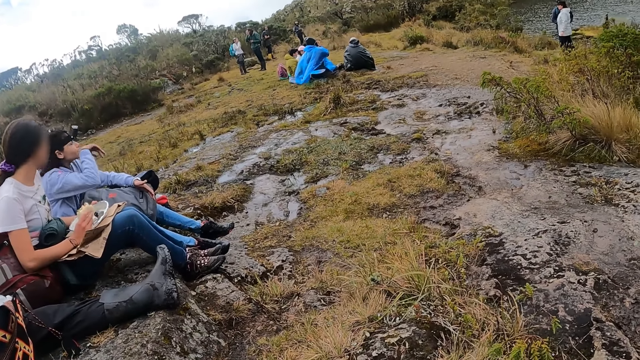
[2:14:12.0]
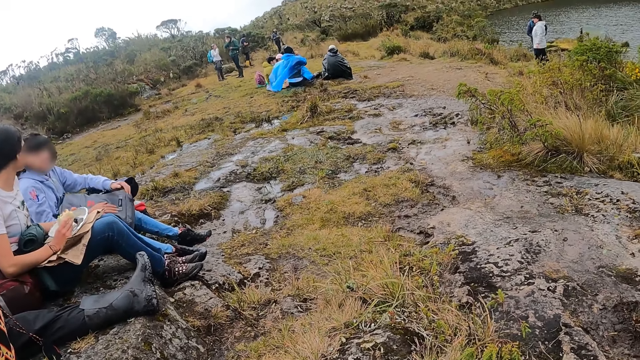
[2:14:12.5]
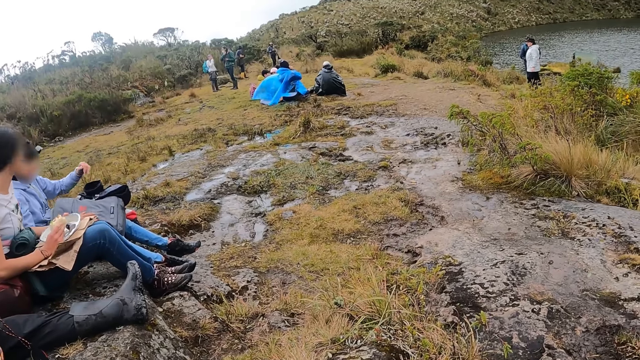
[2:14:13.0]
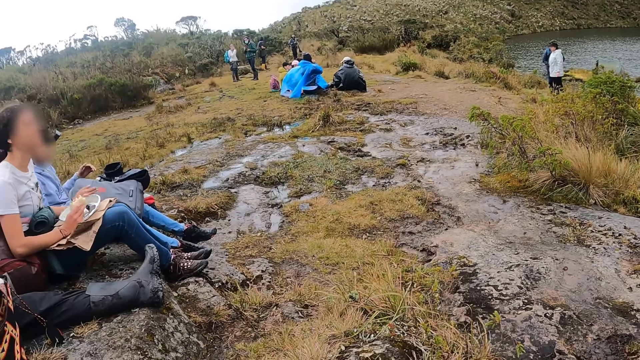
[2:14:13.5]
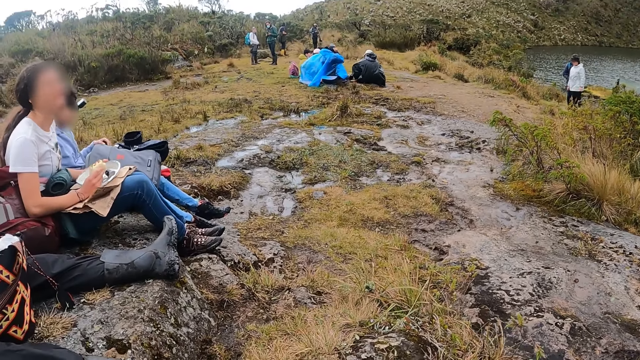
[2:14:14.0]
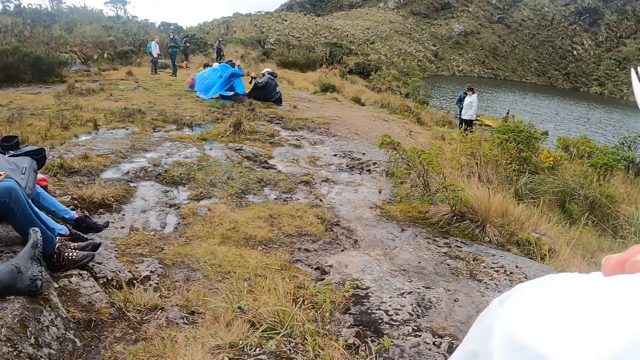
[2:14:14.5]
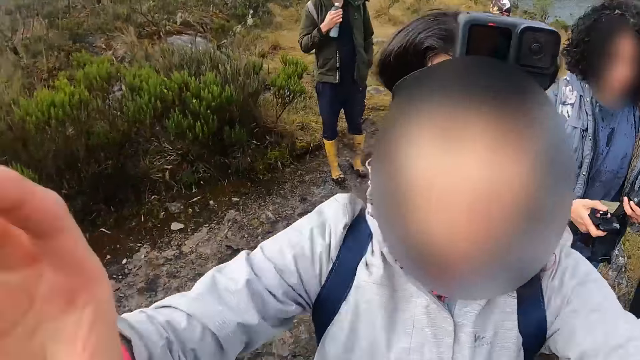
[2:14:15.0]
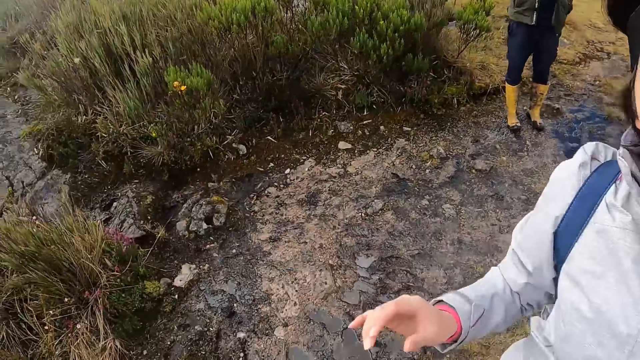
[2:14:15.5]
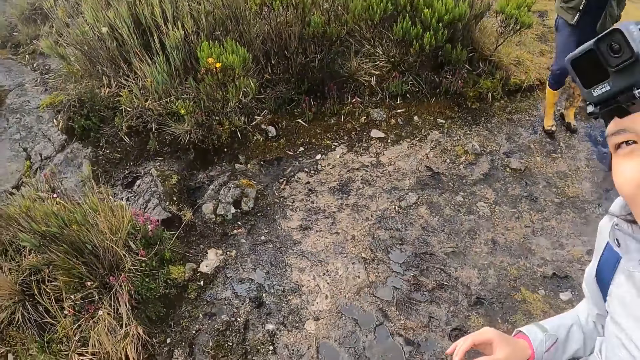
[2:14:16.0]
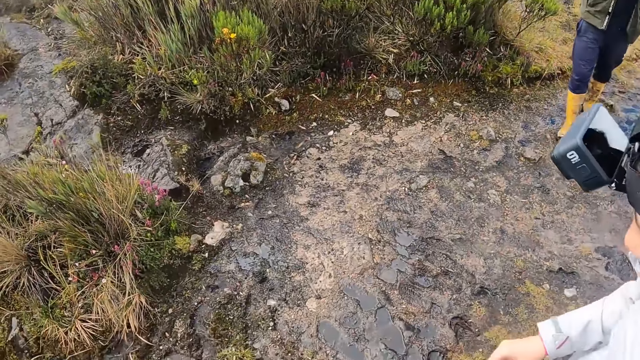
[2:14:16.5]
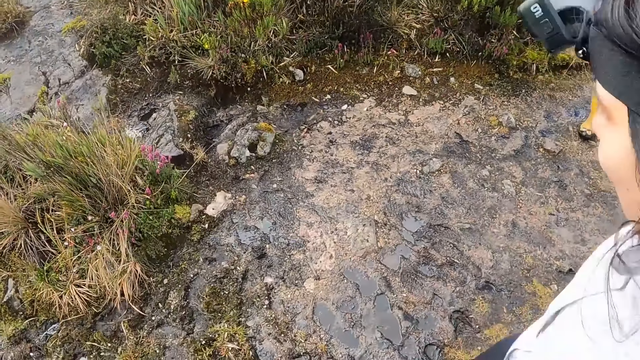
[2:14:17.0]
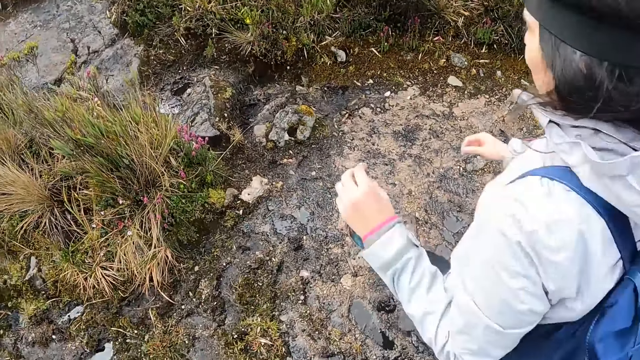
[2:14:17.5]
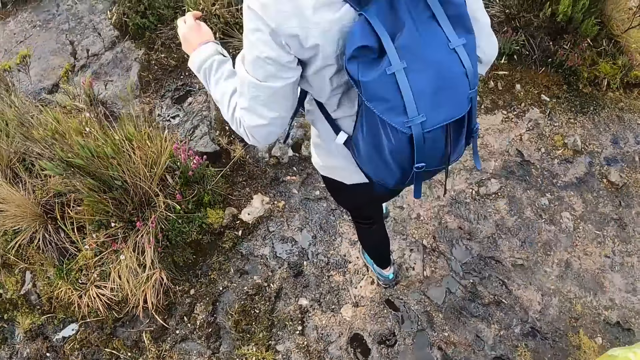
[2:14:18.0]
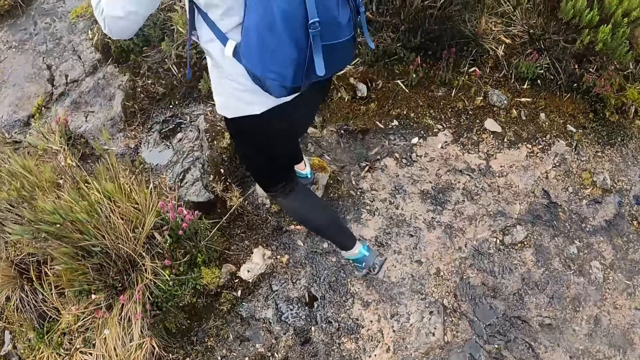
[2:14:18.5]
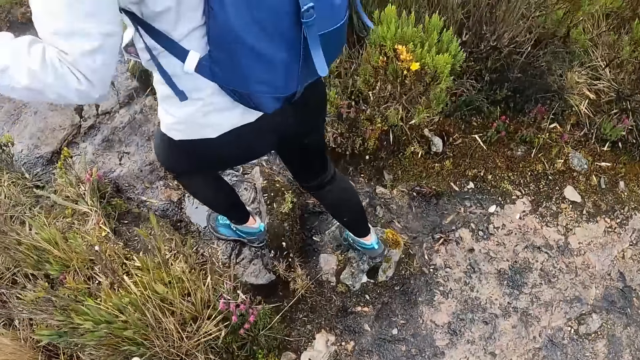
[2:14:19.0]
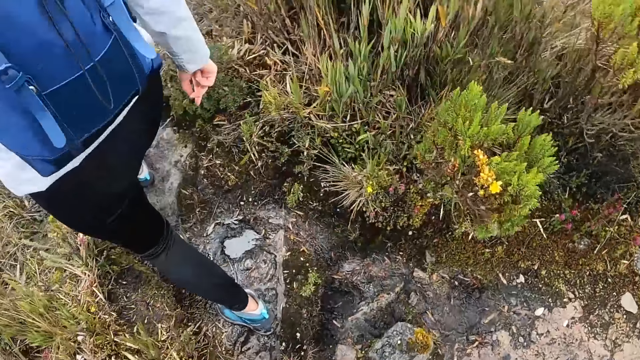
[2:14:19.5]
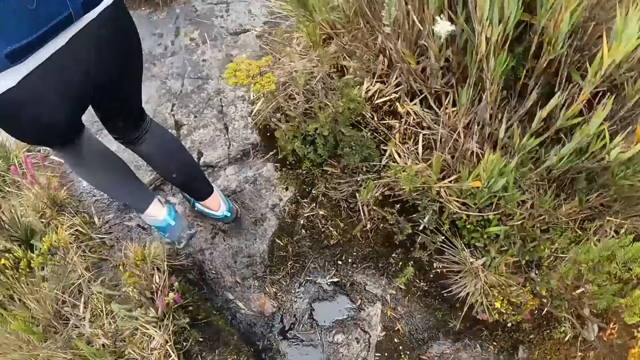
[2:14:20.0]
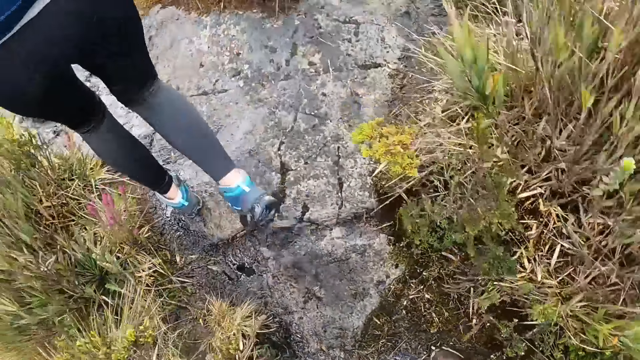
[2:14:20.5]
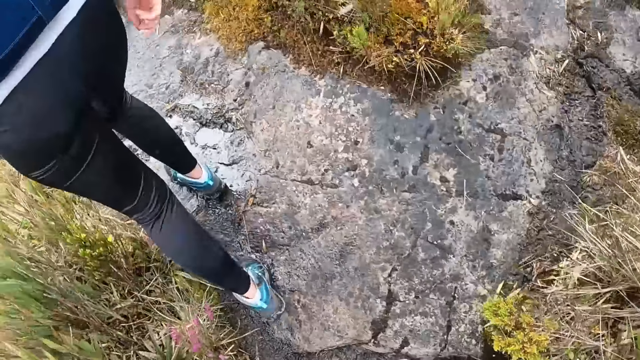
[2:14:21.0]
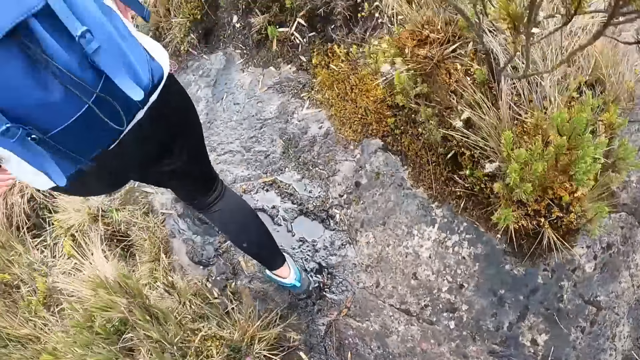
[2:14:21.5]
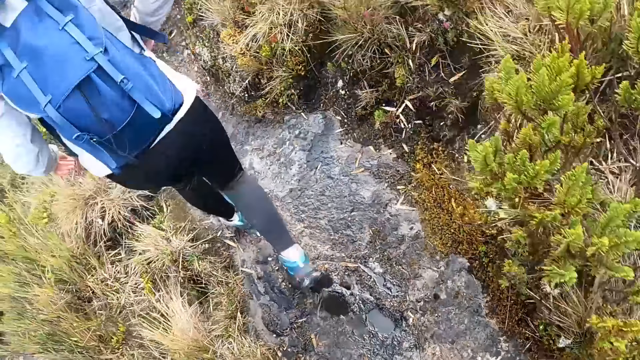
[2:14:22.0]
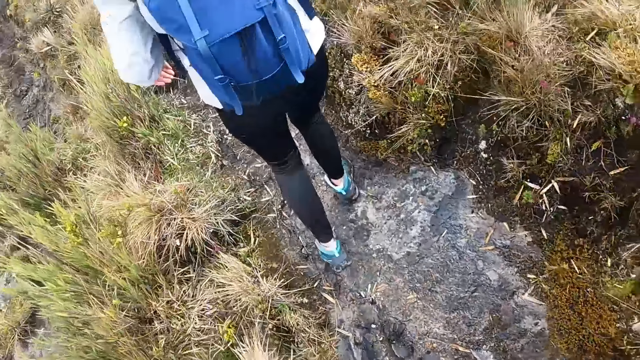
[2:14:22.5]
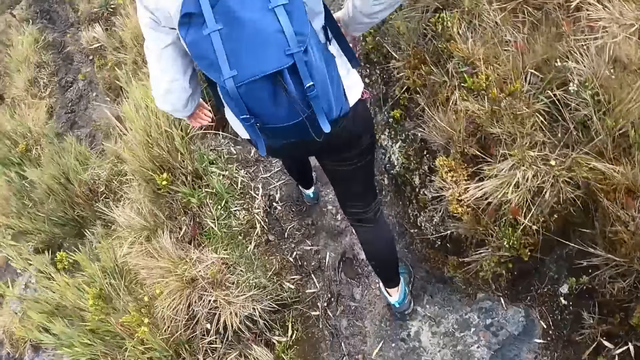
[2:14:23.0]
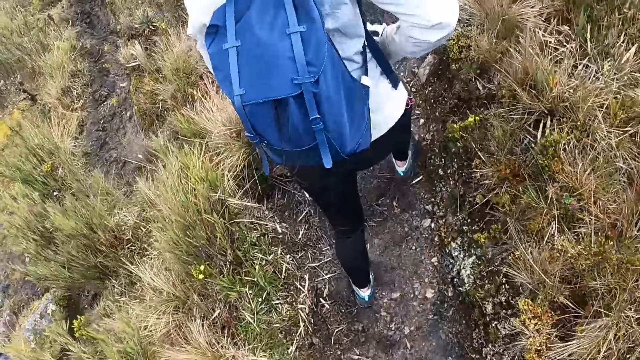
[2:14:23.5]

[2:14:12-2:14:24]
The camera wearer holds a fork in her right hand. She holds a plastic bag in her right hand. She moves the nylon paper. She interacts with a woman. The woman adjusts the camera wearer's camera. The camera wearer walks. She climbs the mountain.

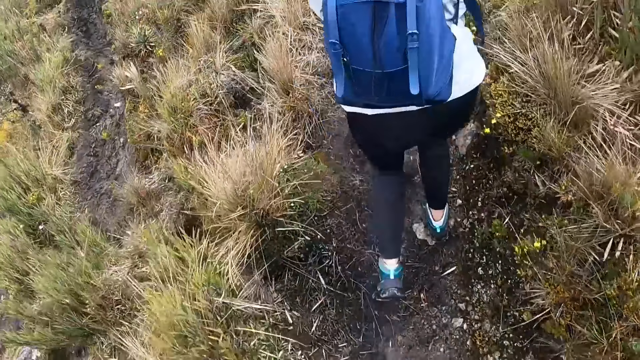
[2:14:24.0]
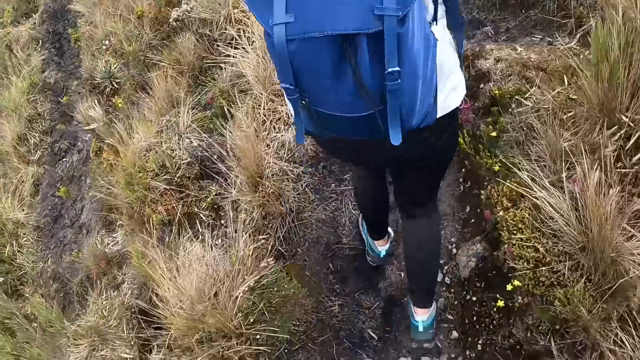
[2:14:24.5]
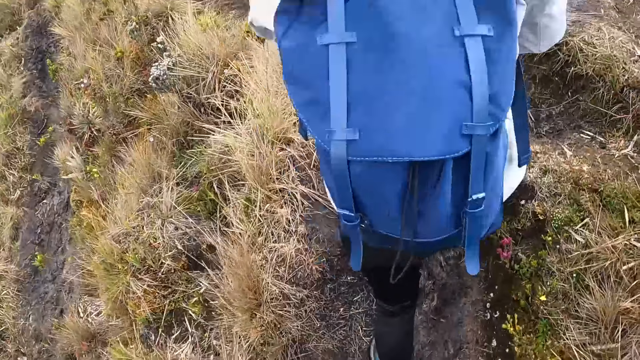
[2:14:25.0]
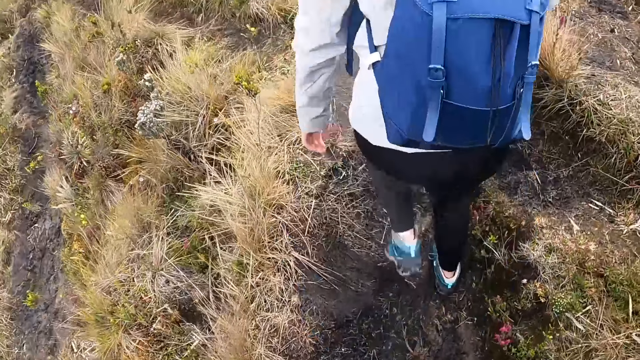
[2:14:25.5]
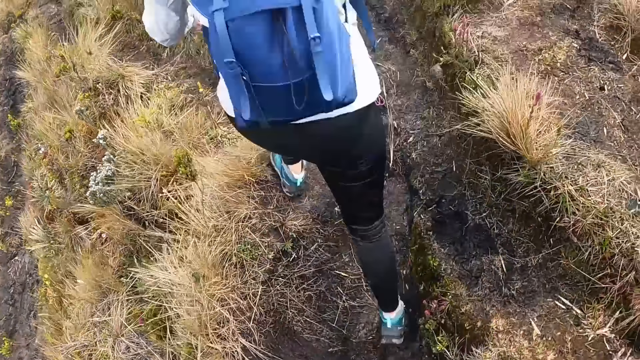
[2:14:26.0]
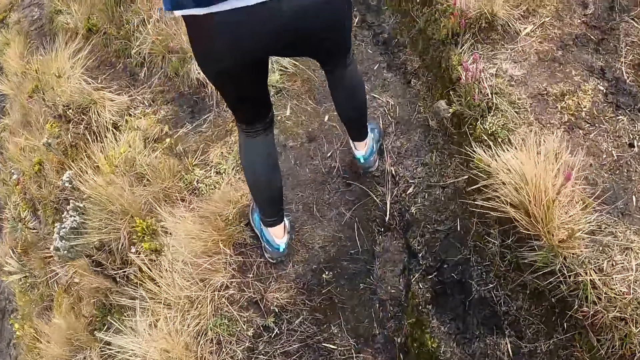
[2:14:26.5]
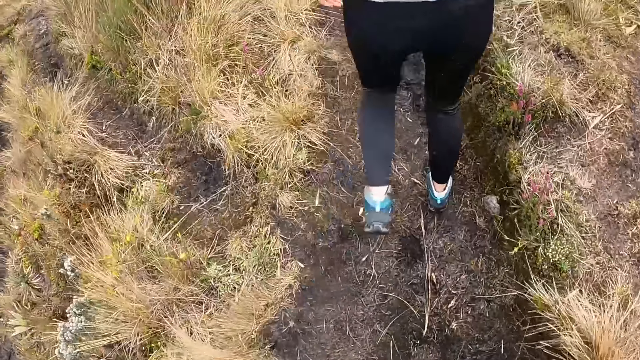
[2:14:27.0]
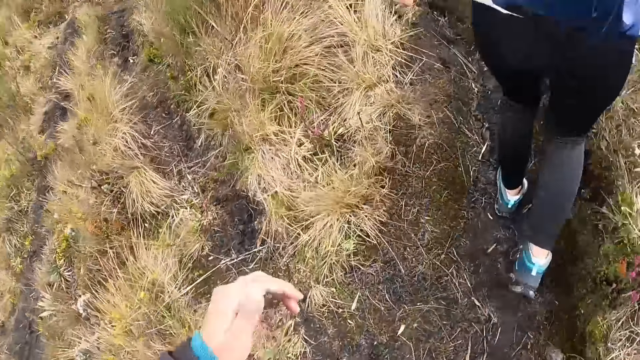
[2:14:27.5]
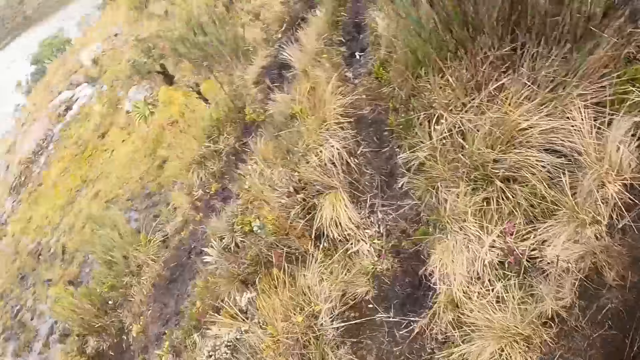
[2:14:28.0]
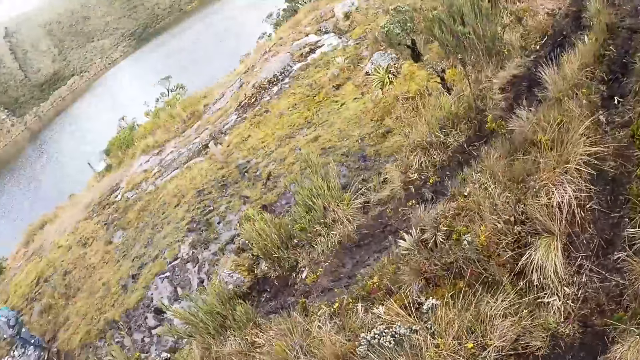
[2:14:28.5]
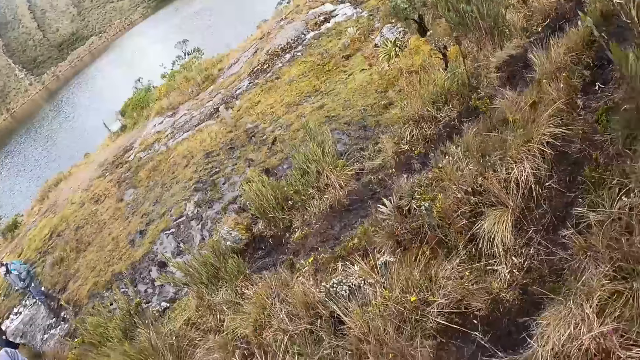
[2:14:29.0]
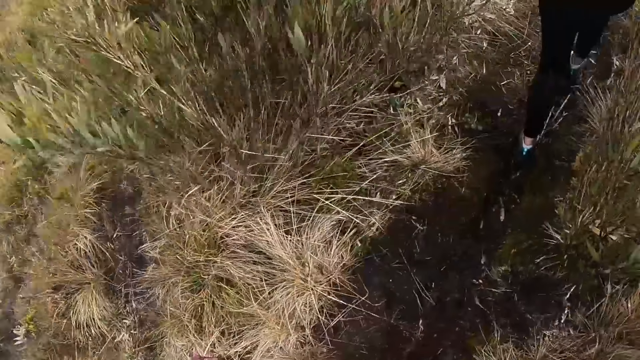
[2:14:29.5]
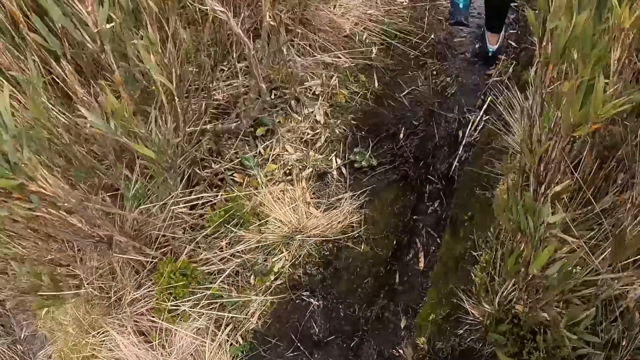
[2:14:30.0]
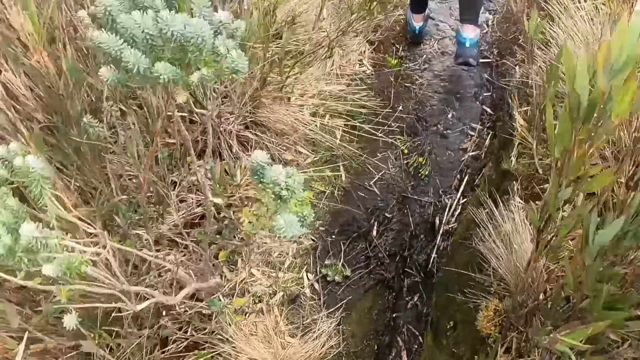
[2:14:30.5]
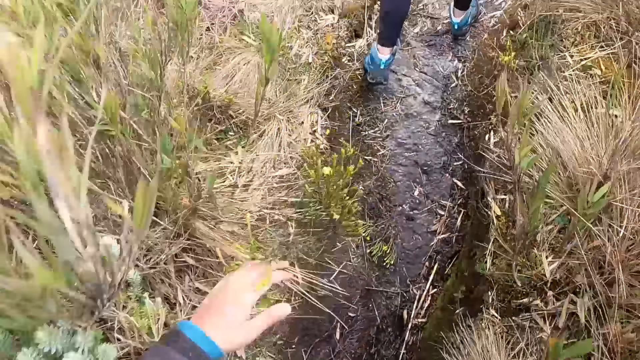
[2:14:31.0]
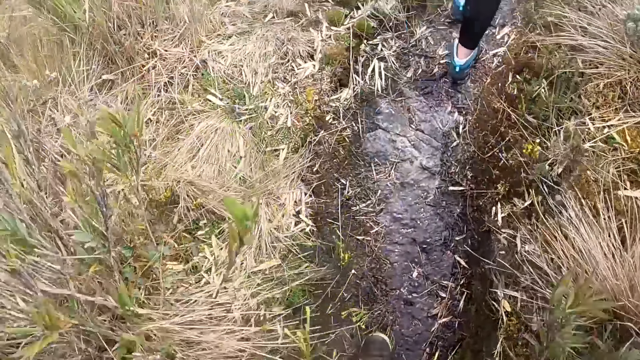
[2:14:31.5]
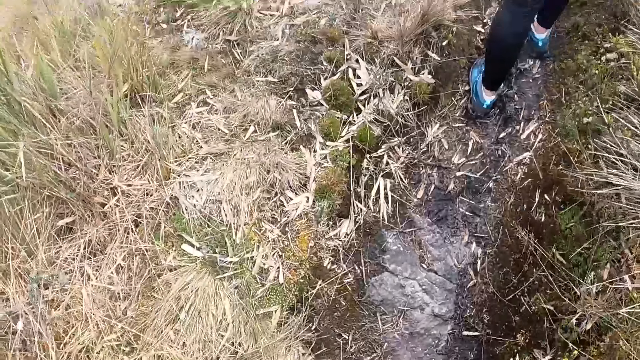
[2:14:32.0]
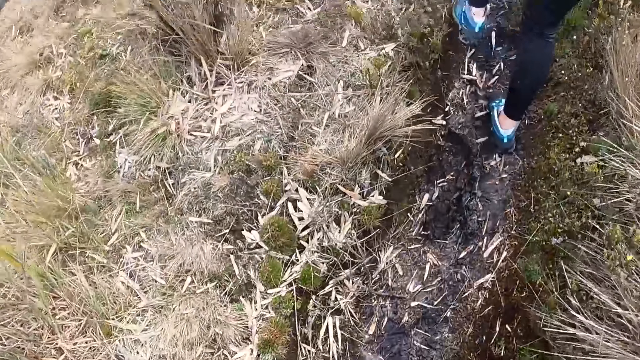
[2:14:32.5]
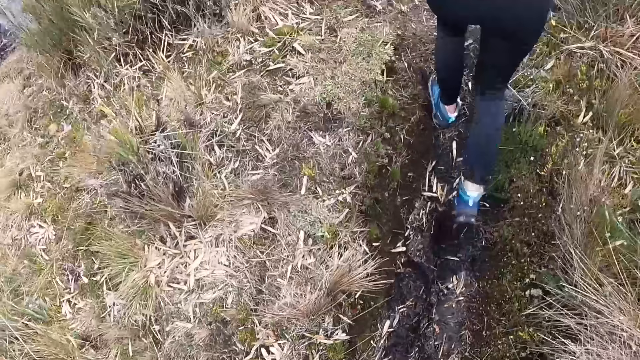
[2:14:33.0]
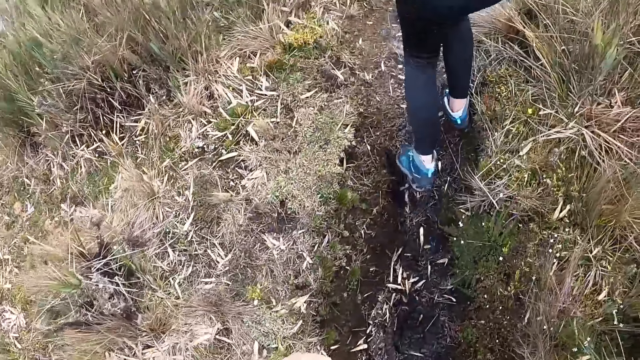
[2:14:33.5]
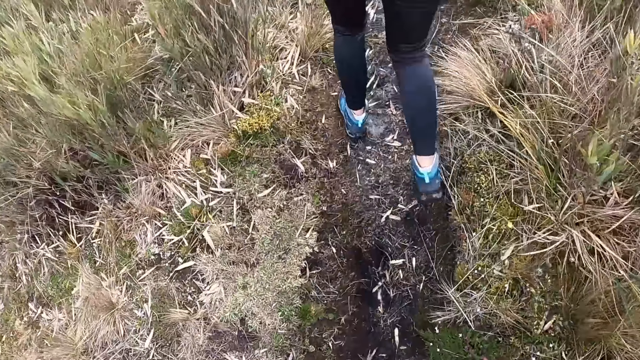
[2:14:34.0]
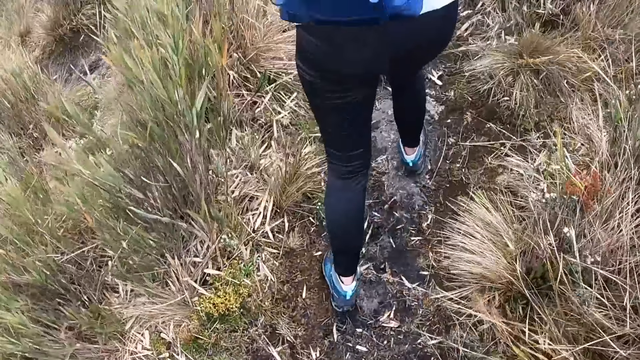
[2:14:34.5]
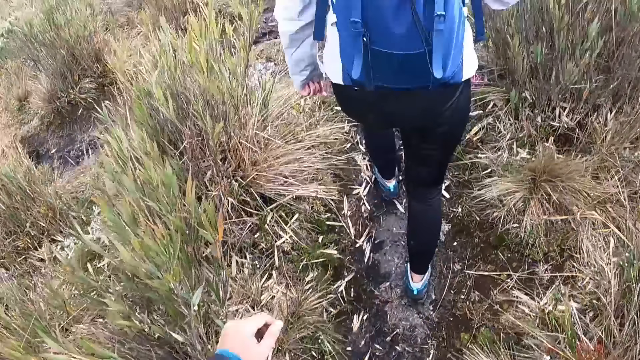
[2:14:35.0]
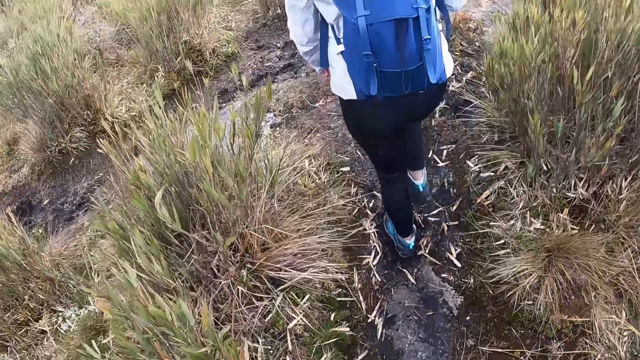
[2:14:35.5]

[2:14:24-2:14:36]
The camera wearer looks around. They climb the mountain.
